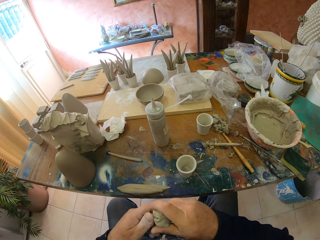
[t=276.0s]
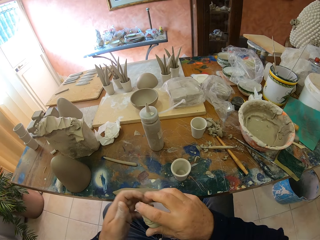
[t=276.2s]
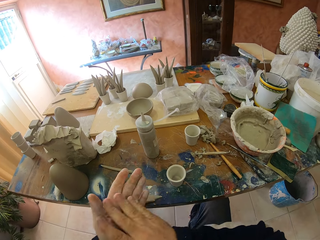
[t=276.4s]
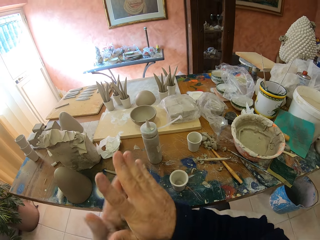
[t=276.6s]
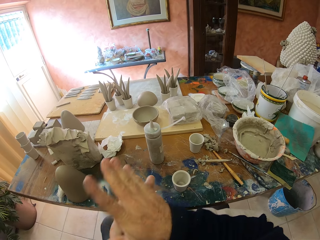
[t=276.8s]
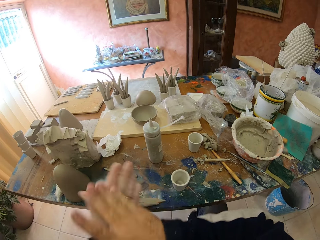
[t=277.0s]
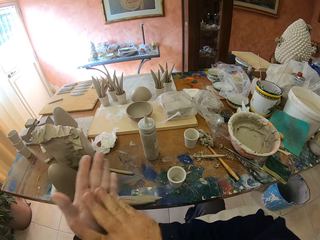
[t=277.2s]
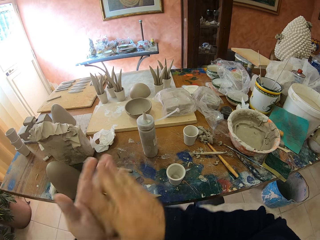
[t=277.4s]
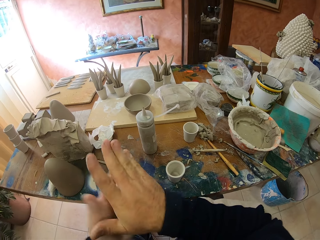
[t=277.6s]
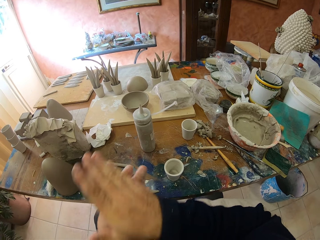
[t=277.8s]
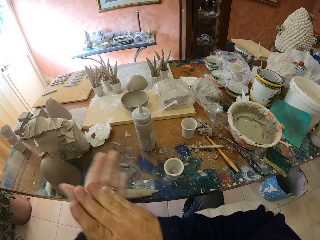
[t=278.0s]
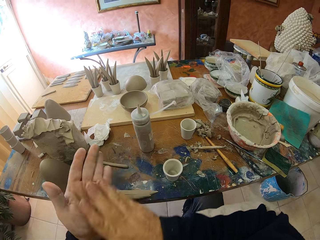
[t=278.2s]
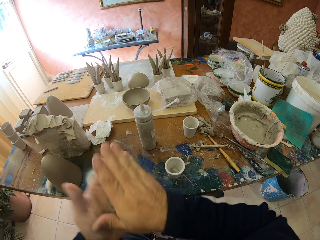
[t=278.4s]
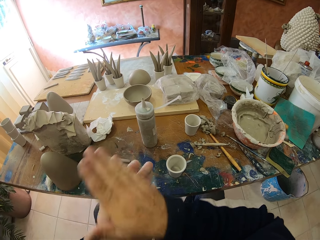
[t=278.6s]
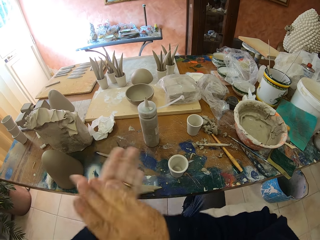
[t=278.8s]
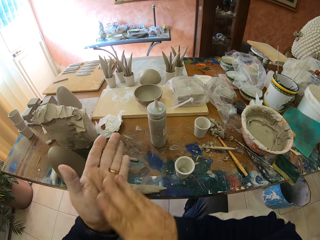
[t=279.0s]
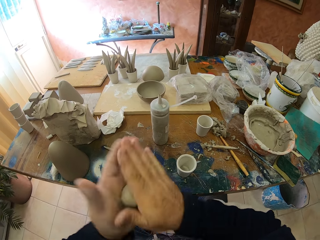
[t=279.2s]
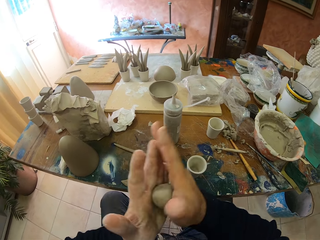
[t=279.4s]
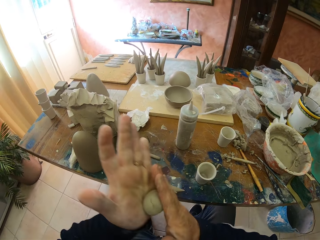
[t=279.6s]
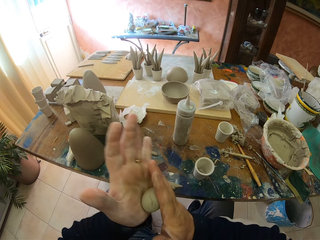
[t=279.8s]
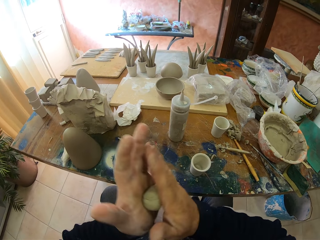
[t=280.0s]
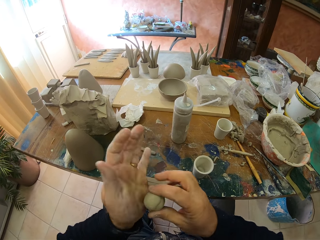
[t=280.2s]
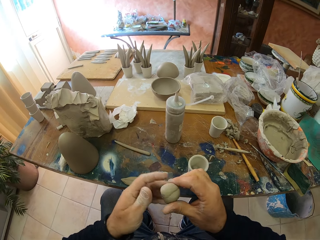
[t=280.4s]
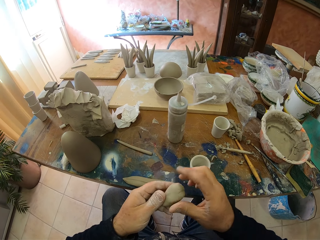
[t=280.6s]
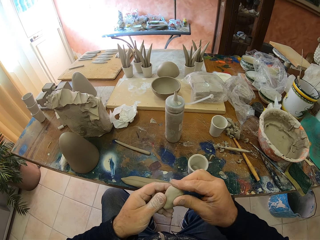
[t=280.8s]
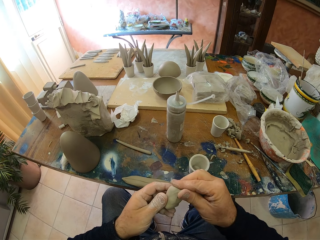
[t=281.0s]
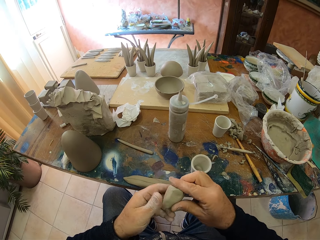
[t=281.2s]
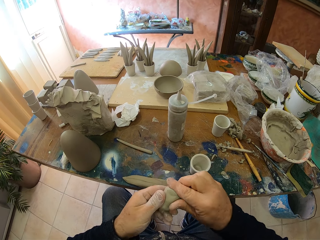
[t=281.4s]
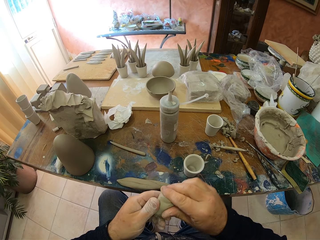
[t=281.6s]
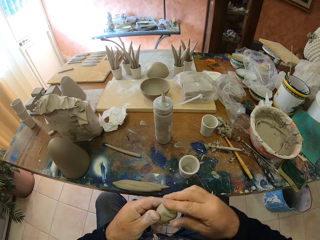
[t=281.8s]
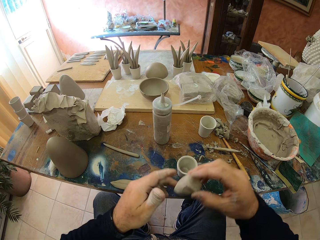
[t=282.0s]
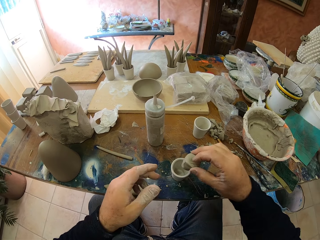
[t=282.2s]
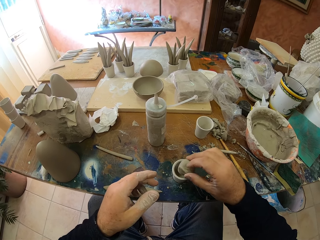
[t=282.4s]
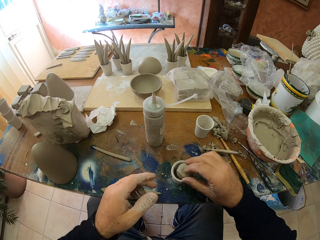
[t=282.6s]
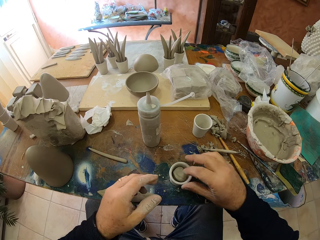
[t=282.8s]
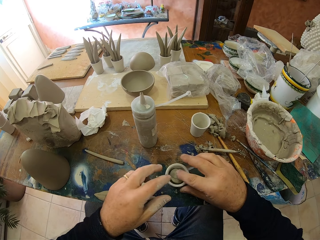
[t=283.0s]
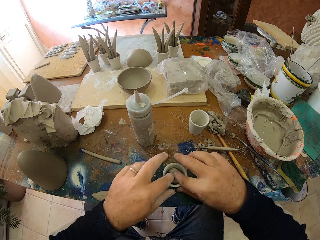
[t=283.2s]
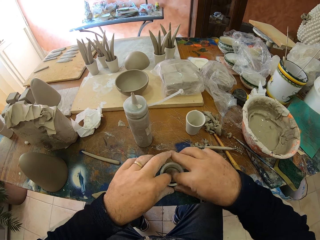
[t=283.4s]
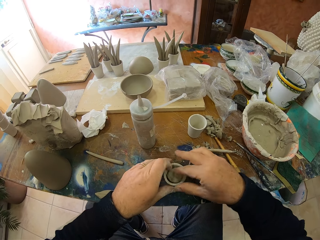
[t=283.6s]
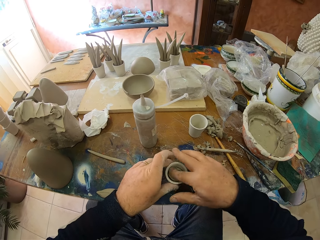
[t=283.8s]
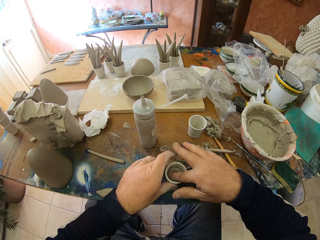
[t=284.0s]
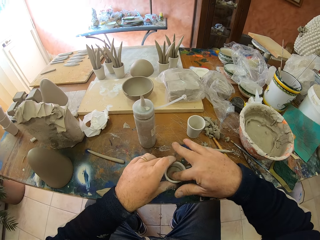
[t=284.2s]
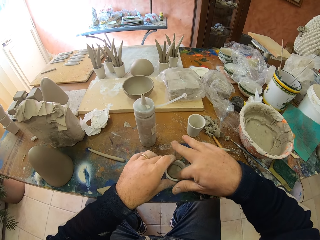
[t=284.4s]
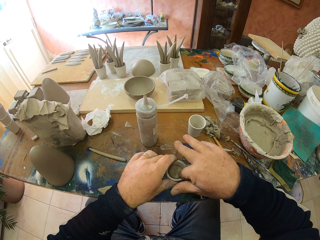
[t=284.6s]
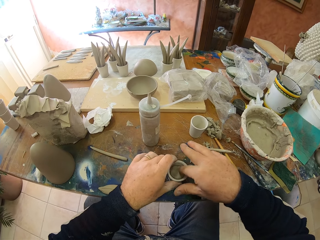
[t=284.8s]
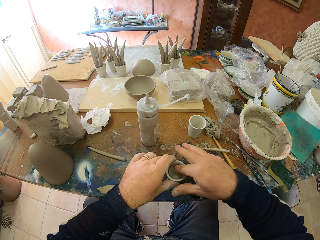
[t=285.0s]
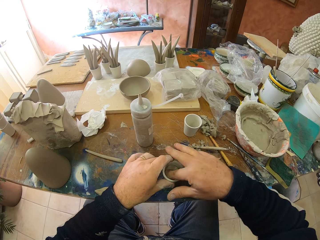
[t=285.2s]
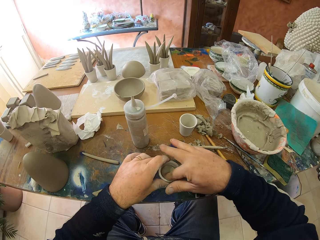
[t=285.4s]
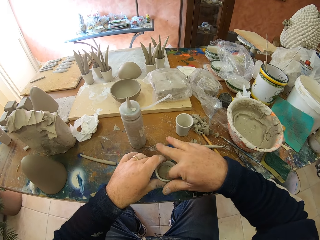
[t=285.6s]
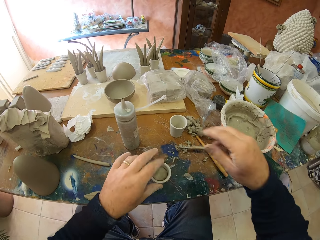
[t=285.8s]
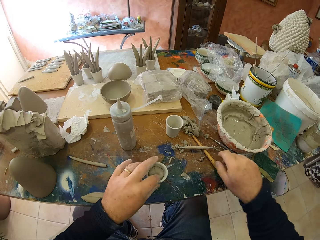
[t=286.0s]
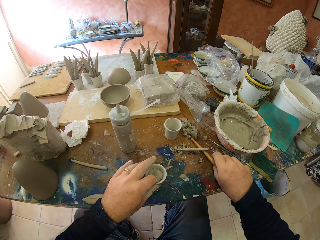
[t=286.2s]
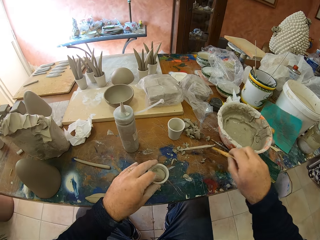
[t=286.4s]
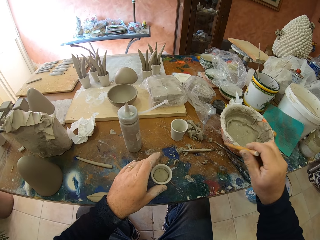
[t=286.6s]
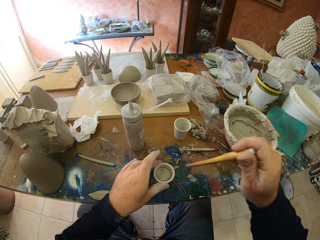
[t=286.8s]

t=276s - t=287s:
The camera wearer rounds the clay on his hands. He puts the clay in the pottery. He presses the clay in the pottery.

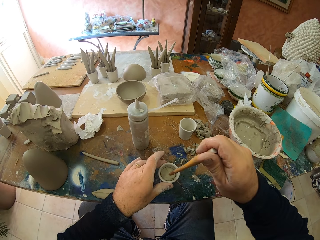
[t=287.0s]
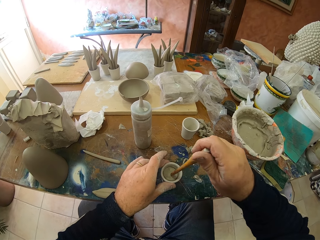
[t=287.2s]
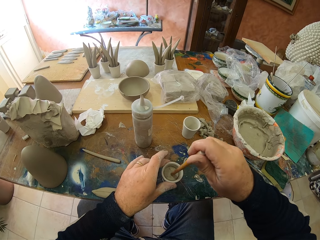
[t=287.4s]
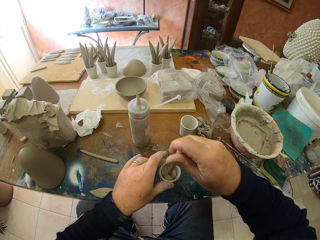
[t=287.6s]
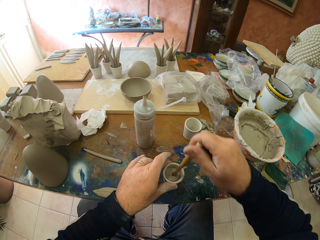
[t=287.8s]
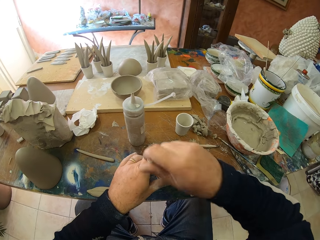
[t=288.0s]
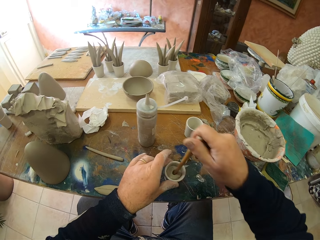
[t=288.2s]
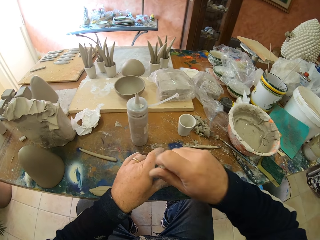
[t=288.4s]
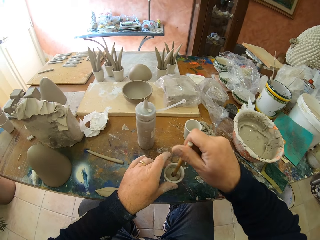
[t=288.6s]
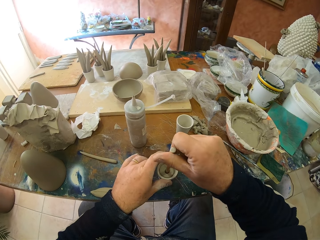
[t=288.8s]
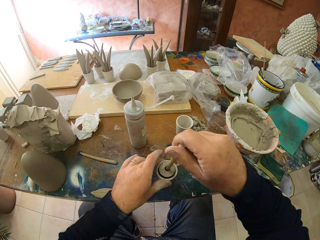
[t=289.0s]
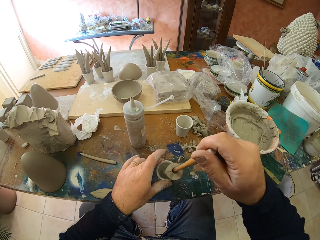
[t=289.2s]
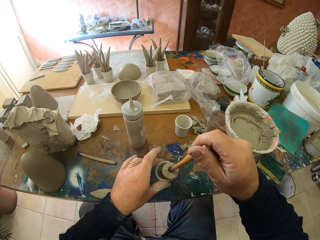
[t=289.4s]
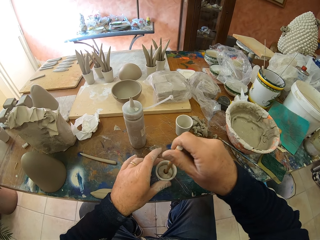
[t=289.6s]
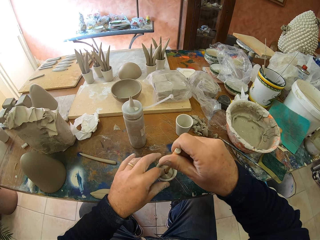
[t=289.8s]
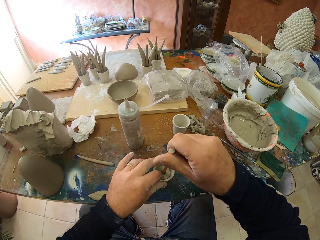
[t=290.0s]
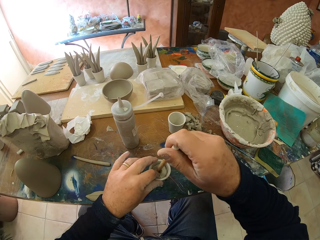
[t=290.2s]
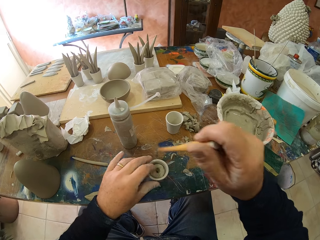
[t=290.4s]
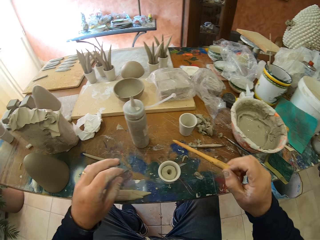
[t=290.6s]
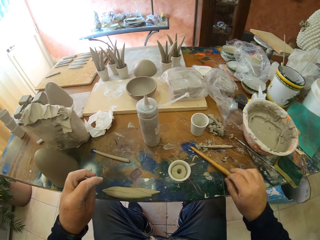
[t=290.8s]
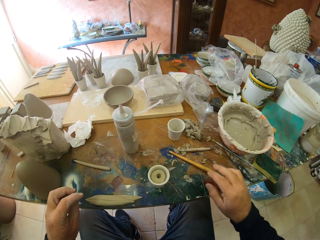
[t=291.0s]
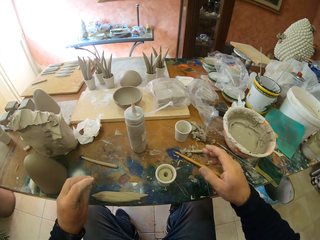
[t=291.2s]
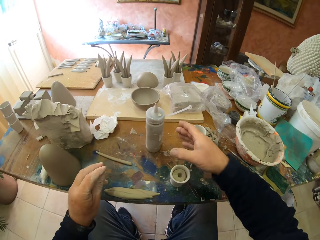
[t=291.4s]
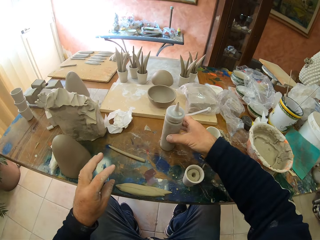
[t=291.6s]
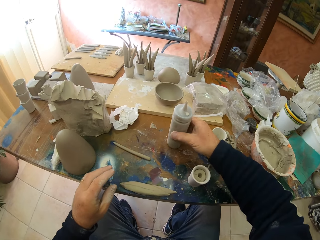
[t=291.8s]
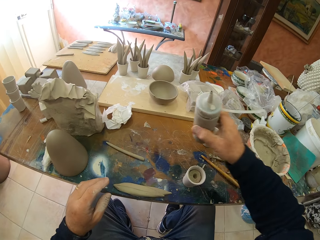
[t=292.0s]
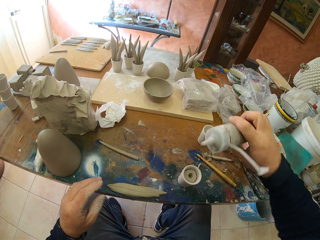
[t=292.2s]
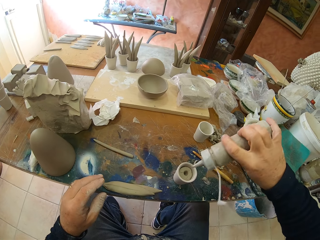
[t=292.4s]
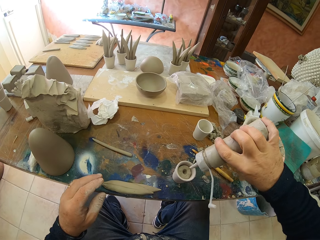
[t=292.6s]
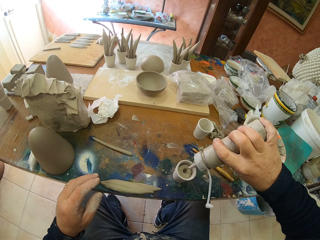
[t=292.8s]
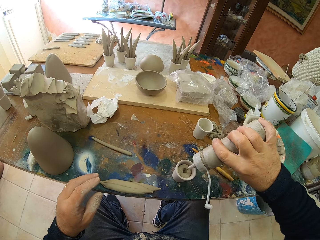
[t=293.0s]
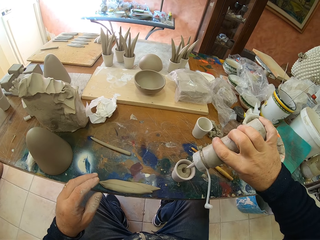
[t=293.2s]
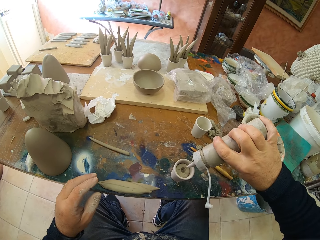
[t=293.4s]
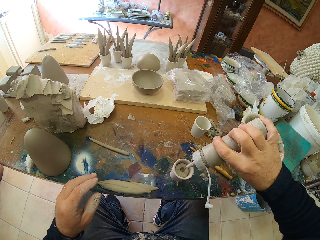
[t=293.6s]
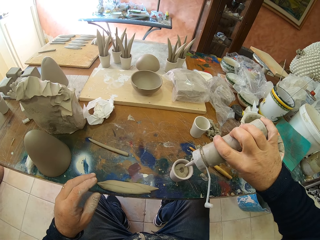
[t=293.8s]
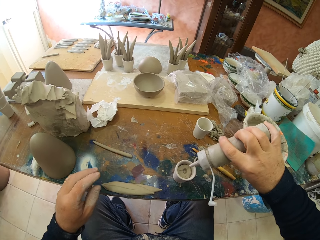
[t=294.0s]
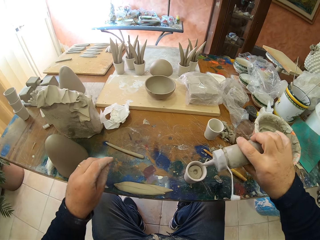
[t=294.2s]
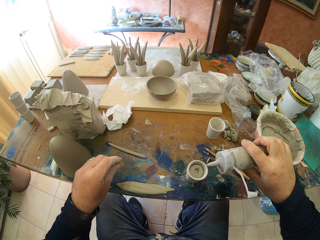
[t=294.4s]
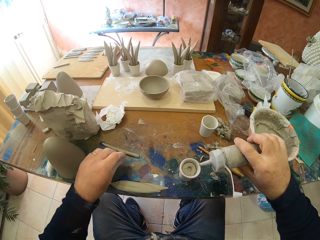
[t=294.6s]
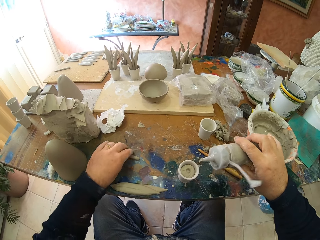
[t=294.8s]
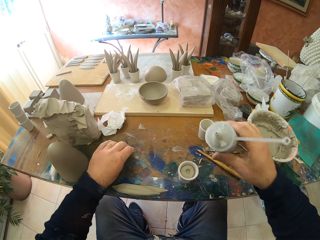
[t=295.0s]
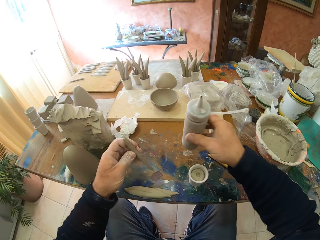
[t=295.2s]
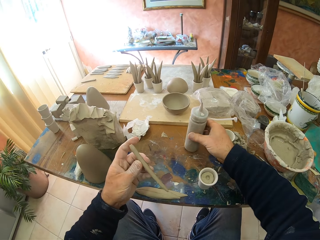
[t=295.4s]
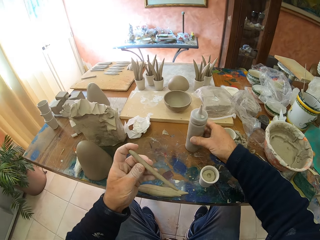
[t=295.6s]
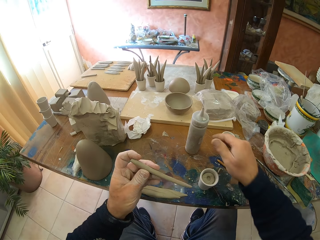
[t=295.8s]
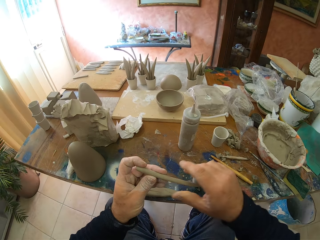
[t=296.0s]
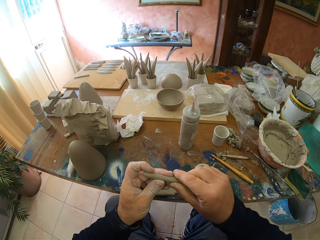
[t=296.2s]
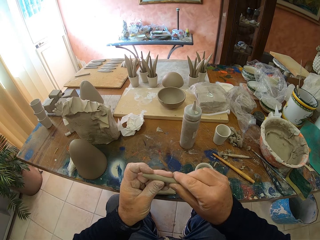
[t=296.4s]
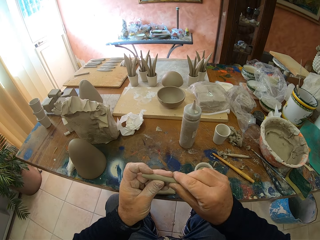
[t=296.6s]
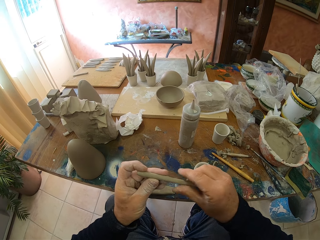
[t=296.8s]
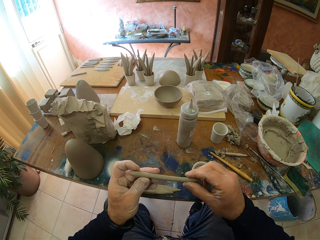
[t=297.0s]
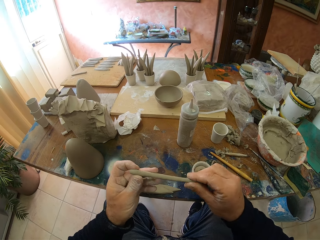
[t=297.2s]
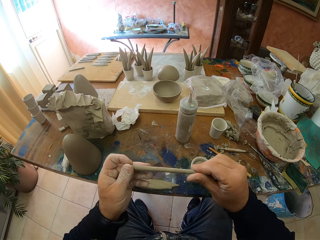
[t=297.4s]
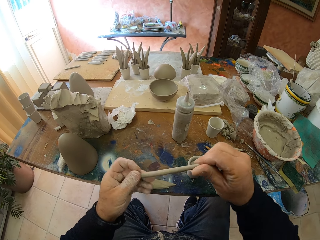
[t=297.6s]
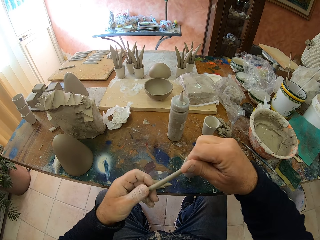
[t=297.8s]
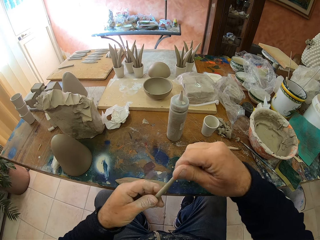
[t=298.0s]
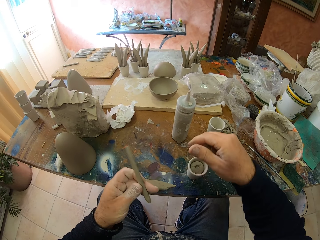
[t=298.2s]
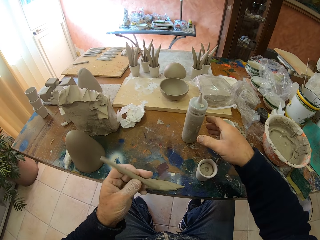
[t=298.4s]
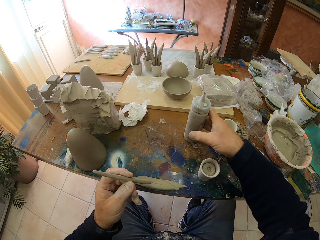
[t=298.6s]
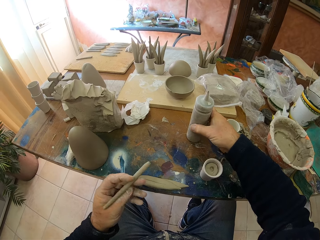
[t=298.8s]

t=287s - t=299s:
The camera wearer picks up a wooden stick. They make a hole in the clay in the container. They put the wooden stick on the table. They pick up something. They put something in the hole. They pick up some rolled clay. They put something on the table.
